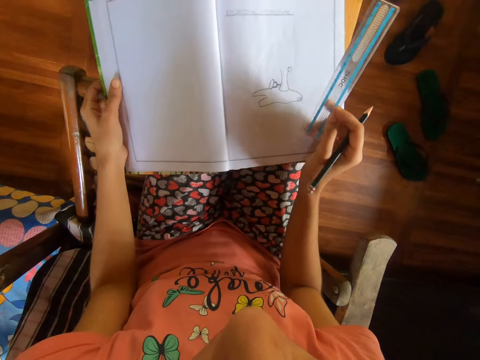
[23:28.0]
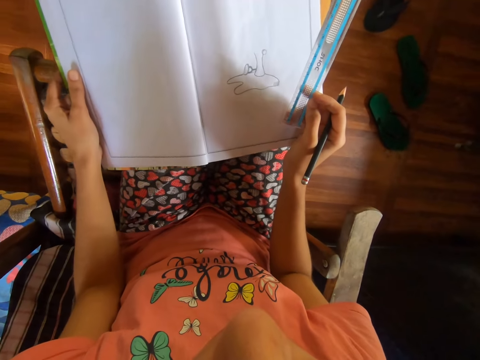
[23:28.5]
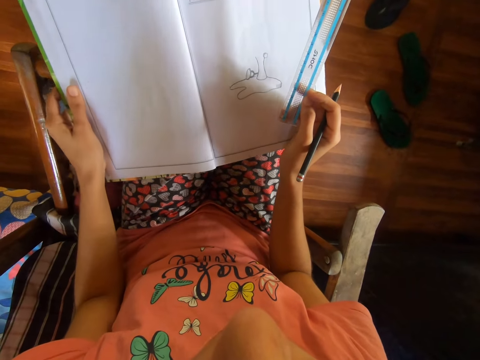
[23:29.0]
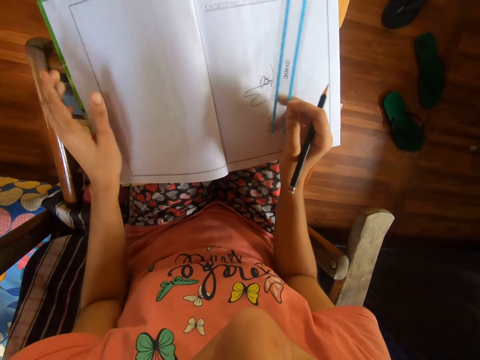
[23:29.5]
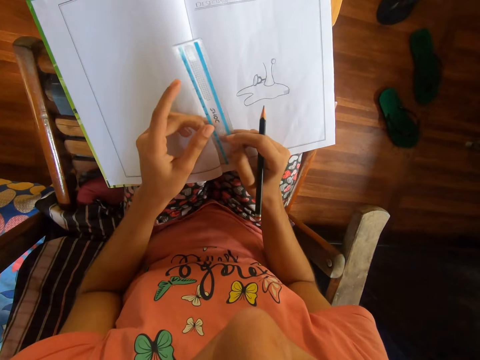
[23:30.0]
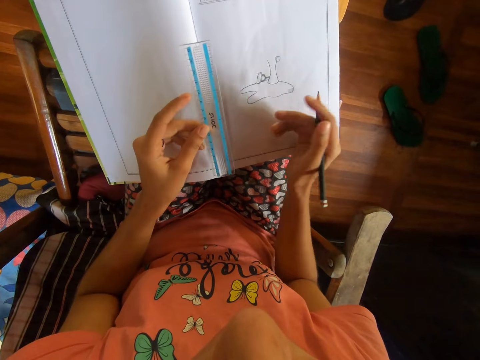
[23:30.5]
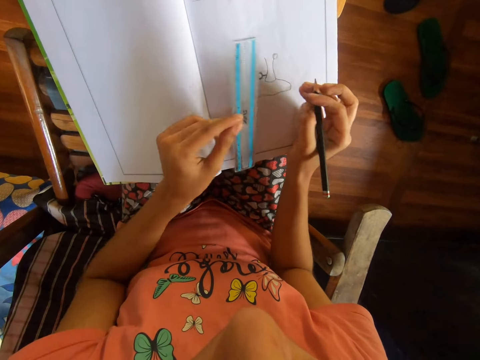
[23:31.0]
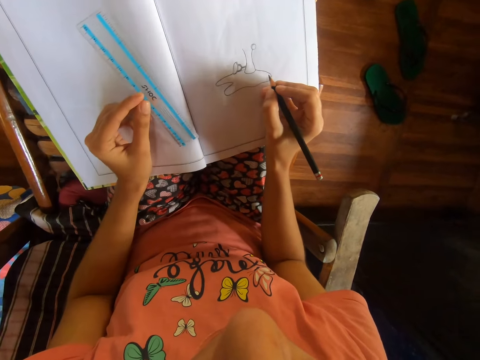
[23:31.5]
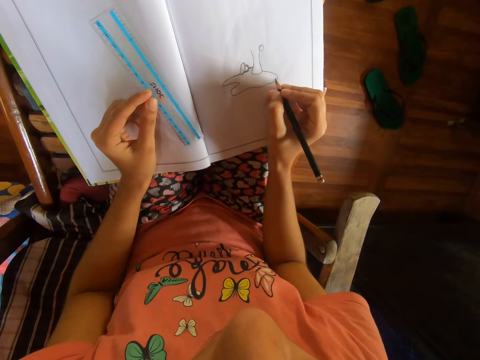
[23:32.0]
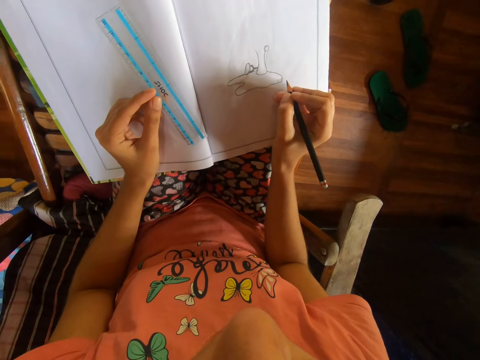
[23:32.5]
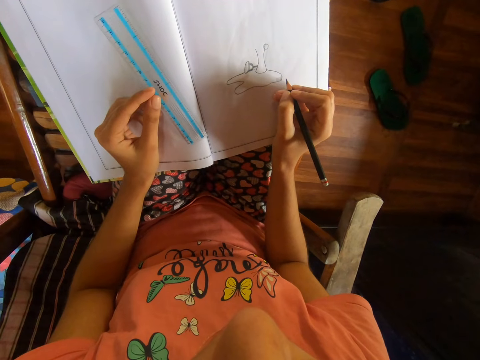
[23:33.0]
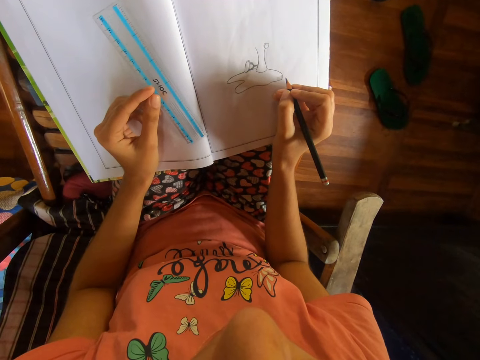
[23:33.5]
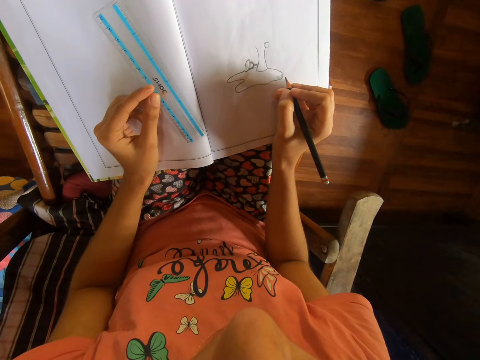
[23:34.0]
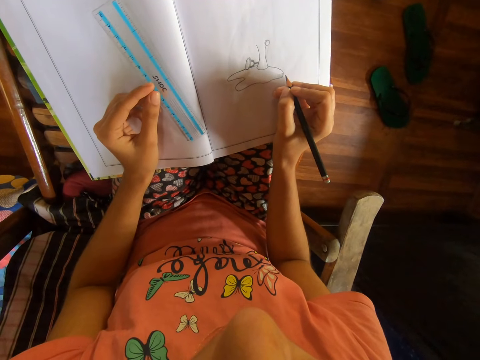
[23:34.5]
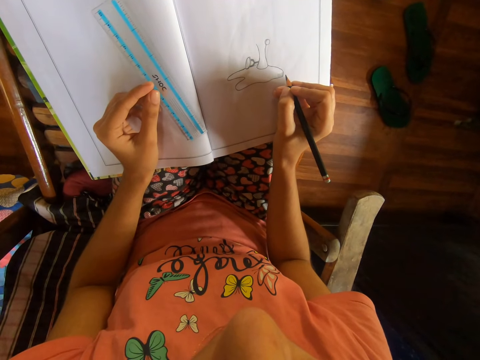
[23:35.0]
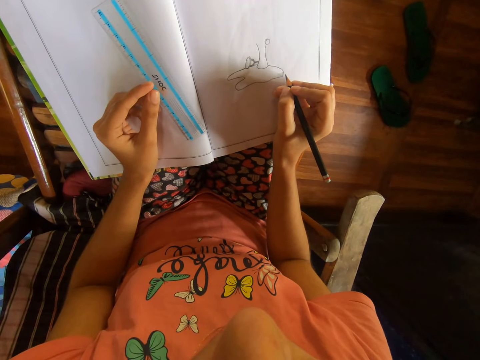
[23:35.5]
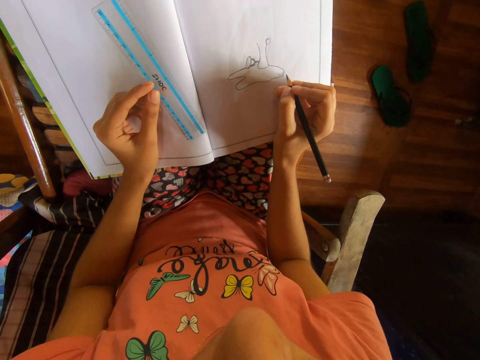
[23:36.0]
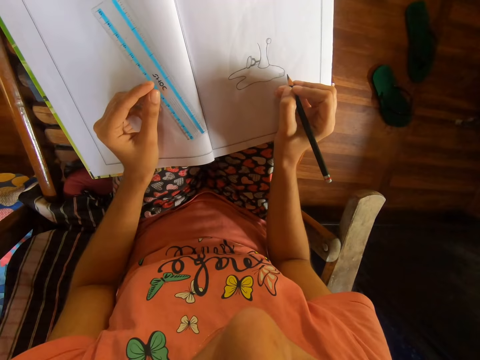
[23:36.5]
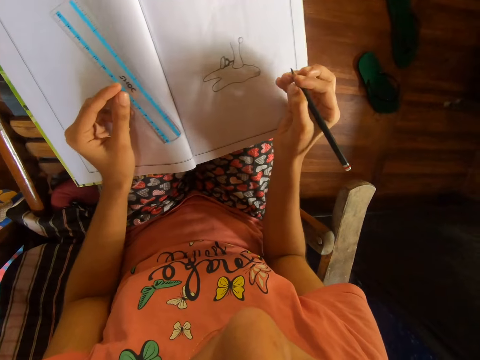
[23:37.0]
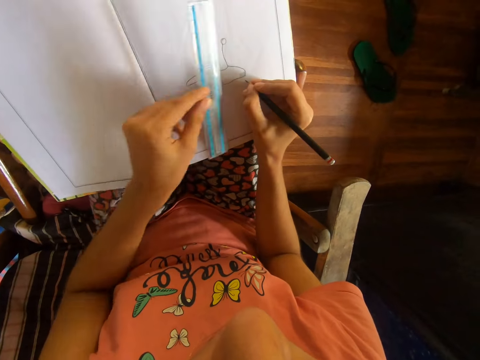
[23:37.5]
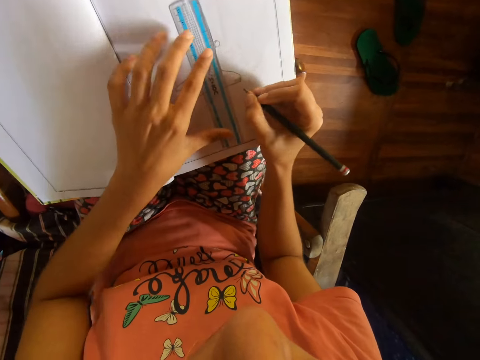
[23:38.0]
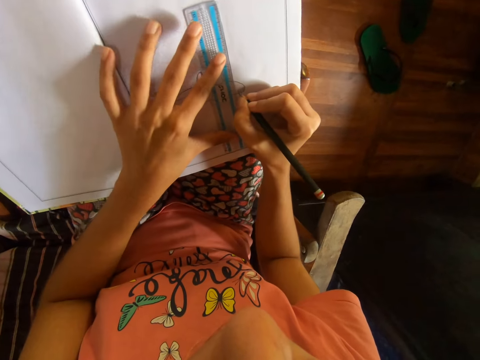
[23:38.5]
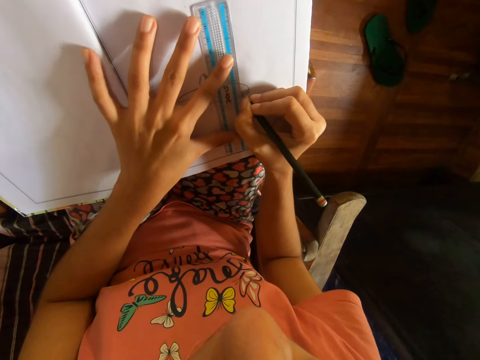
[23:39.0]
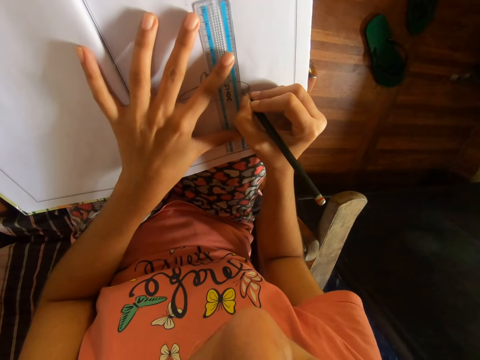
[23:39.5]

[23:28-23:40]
The camera wearer passes the ruler from her right hand to her left hand. She holds the ruler with her left hand. She moves her left hand. She places the ruler on the drawing book with her left hand. She draws on the drawing book with the pencil and the ruler in her hands.

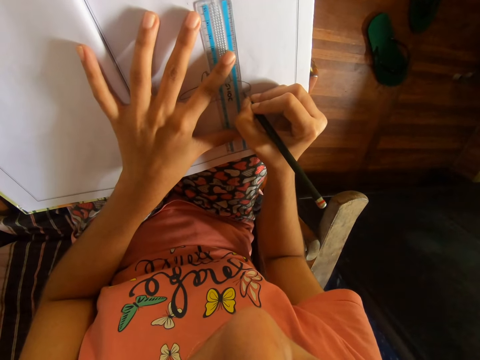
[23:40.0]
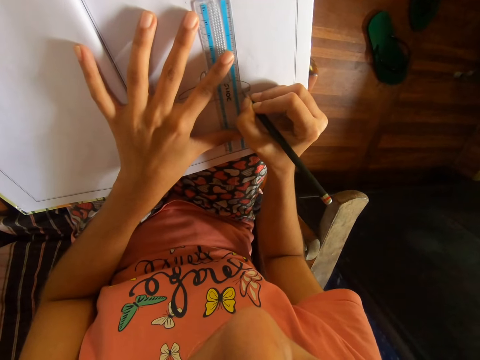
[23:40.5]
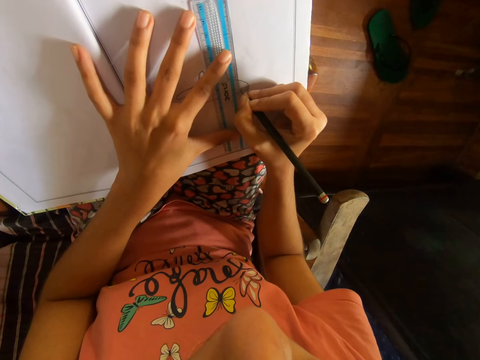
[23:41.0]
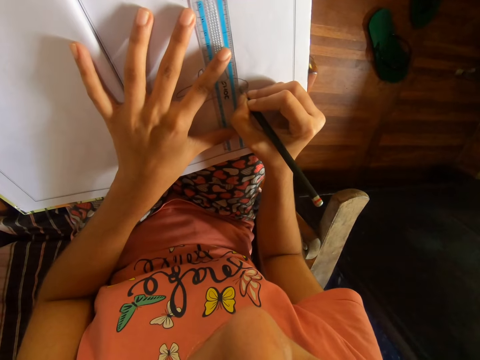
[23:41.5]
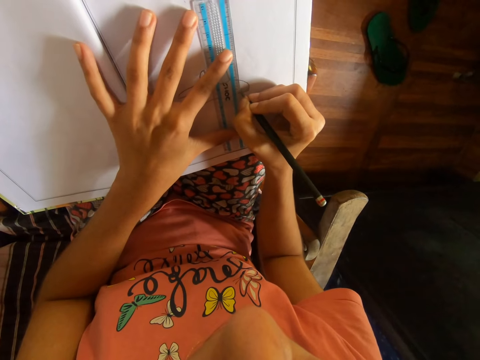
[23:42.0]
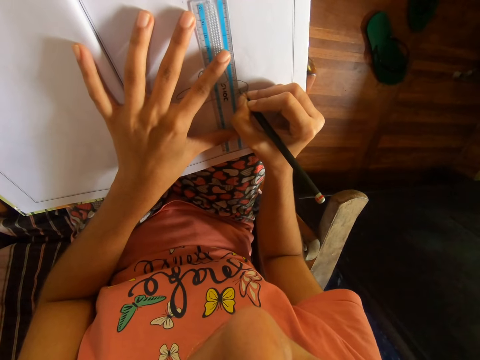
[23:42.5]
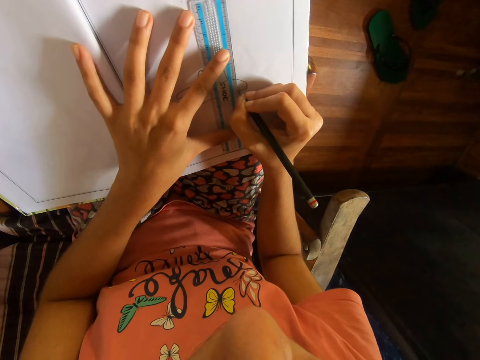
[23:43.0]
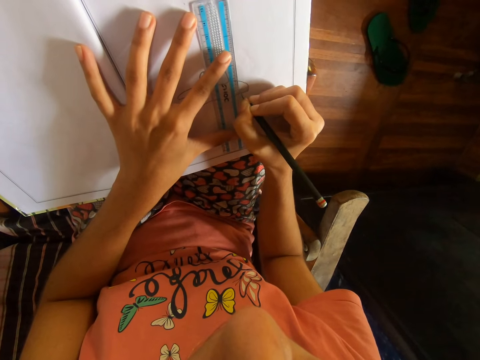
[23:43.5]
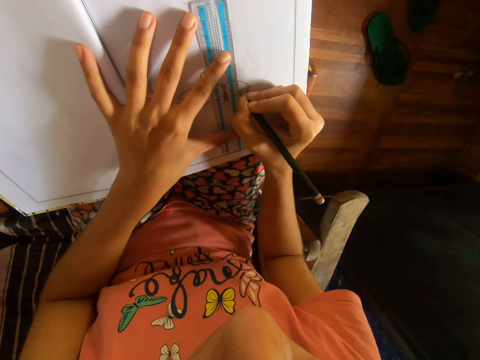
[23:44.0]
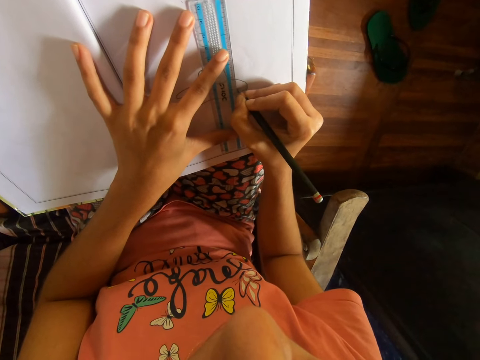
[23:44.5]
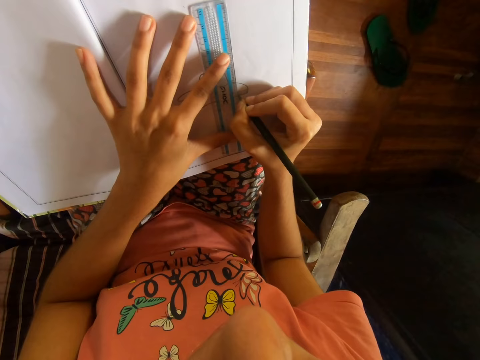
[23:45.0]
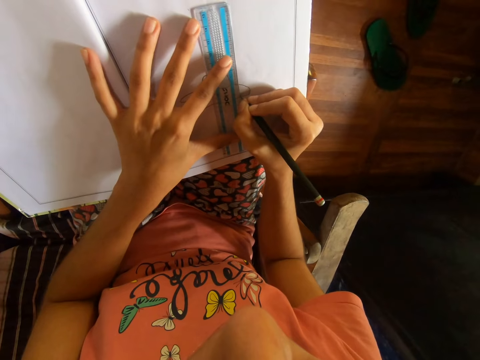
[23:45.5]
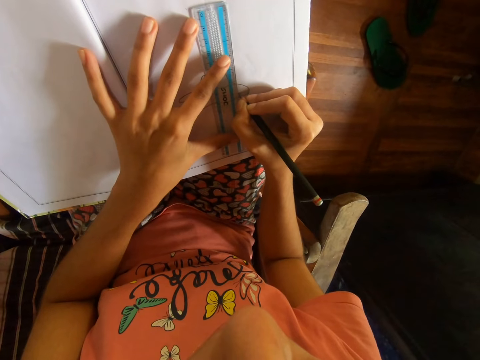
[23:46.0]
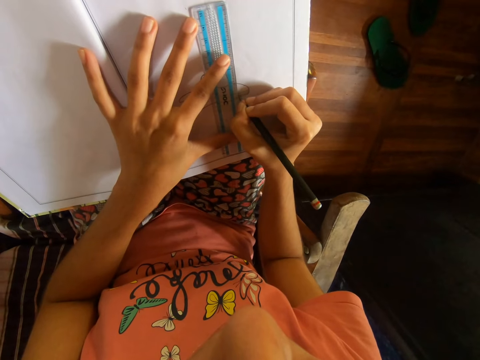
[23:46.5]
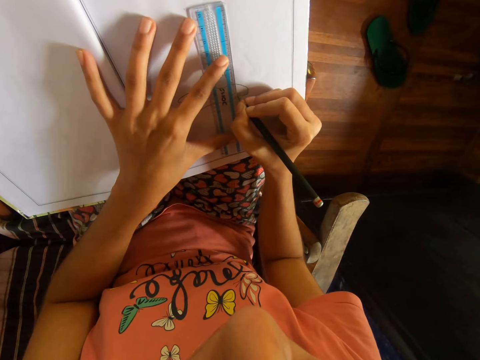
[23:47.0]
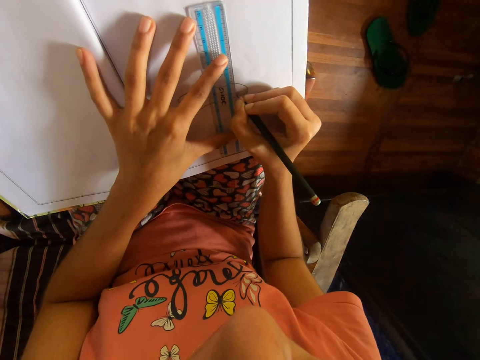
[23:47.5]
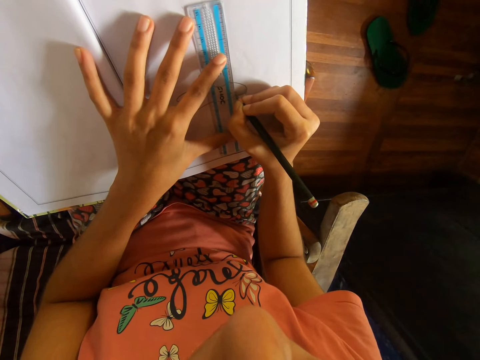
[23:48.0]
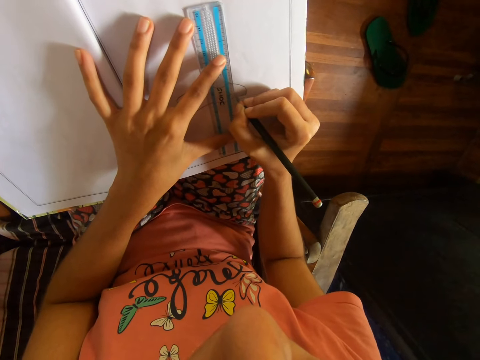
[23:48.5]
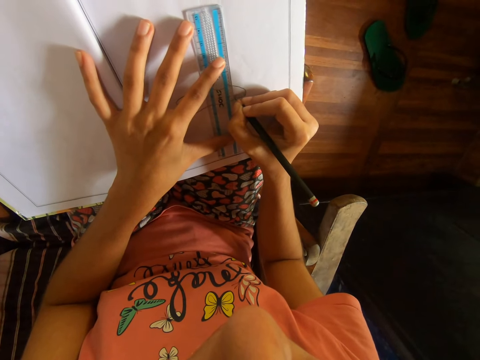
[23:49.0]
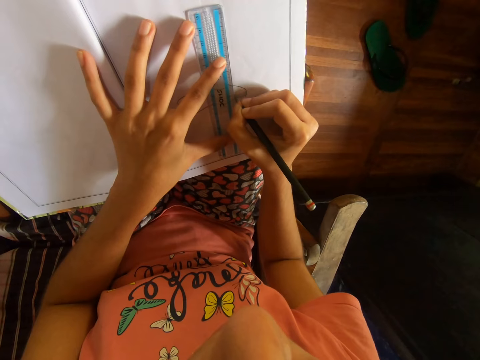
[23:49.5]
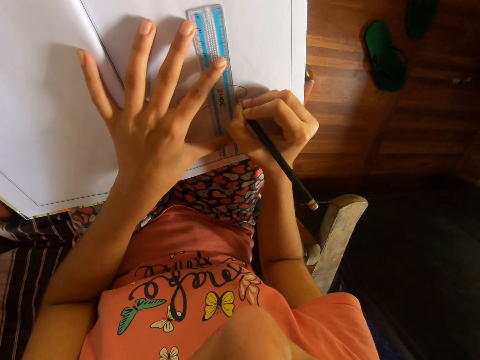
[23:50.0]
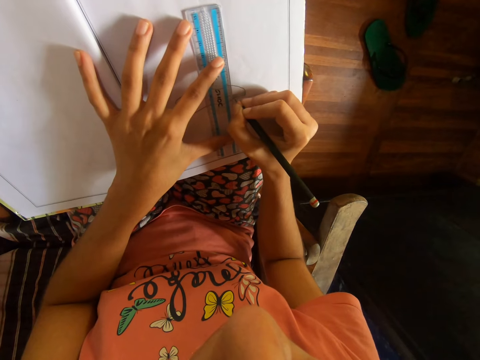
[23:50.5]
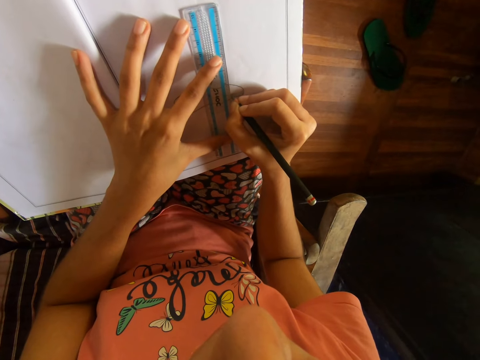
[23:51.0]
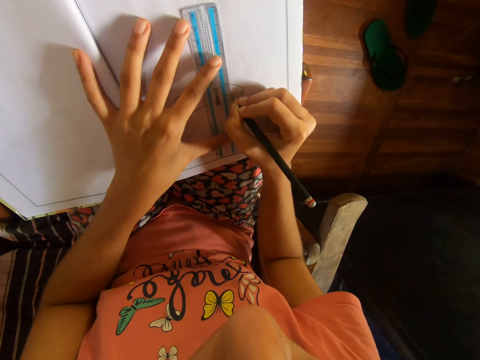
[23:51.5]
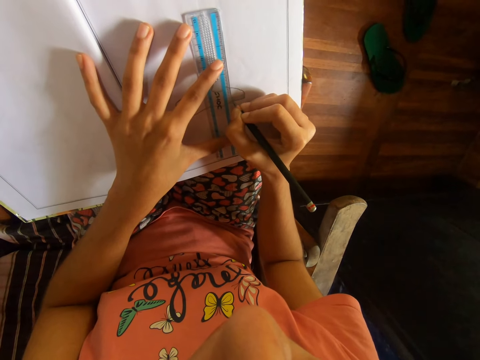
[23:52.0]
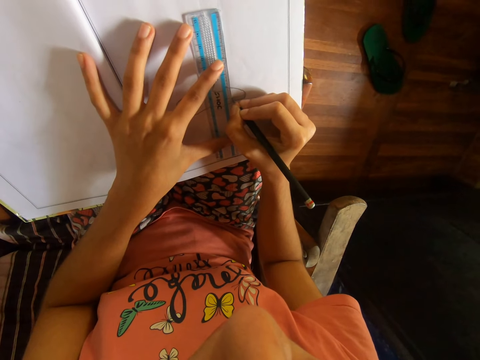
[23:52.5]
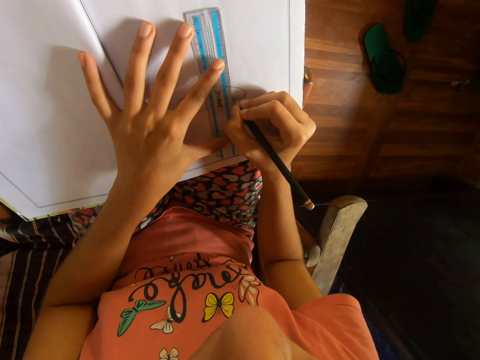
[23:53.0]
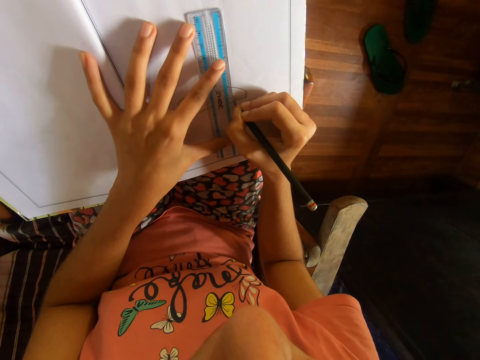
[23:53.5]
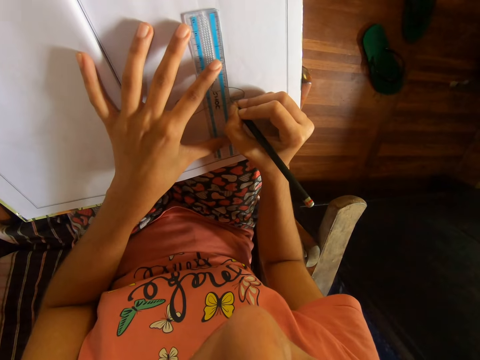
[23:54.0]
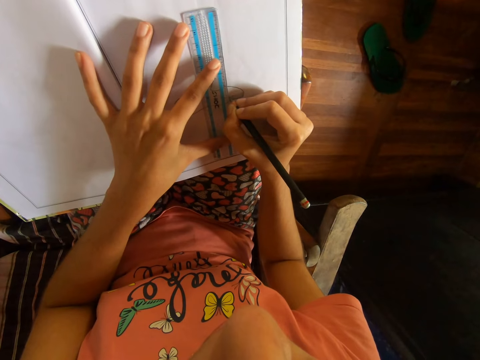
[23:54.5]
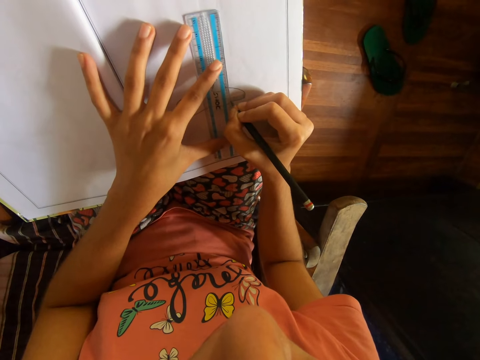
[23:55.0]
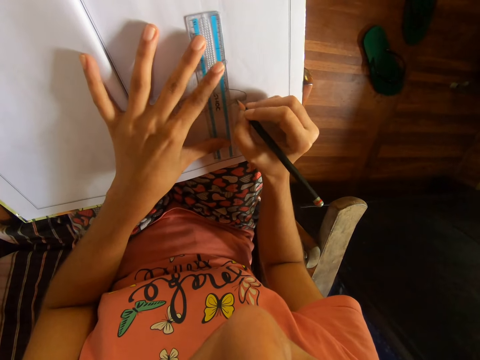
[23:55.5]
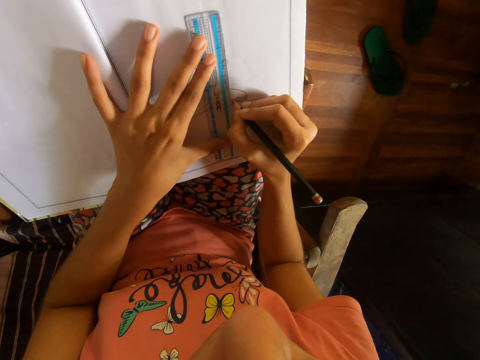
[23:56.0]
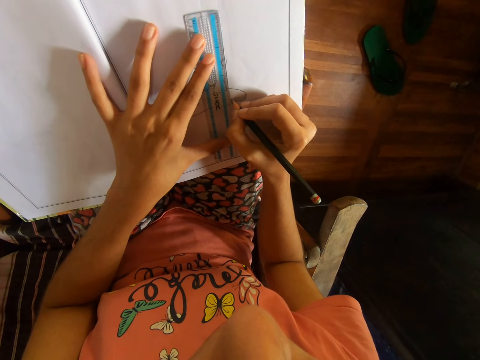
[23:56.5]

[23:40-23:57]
The camera wearer moves the ruler with the left hand and draws with a pencil. They move the ruler with the left hand and draw with the pencil. They move the ruler with the left hand and draw with the pencil. They move the ruler with the left hand and draw with the pencil. They move the ruler with the left hand and draw with the pencil. They move the ruler with the left hand and draw with the pencil. They move the ruler with the left hand and draw with the pencil. They move the ruler with the left hand and draw with the pencil. They move the ruler with the left hand and draw with the pencil.
